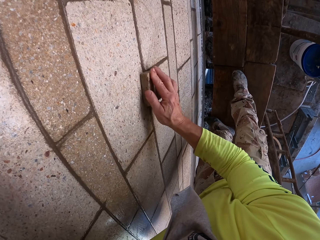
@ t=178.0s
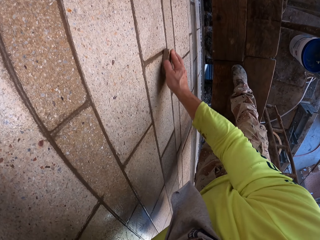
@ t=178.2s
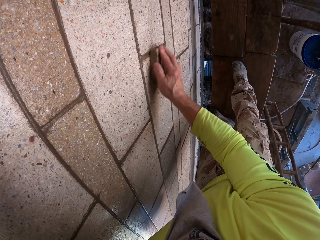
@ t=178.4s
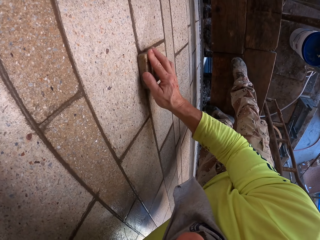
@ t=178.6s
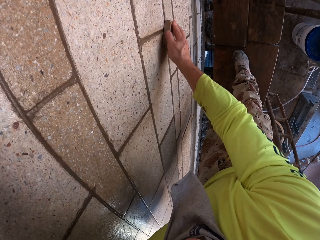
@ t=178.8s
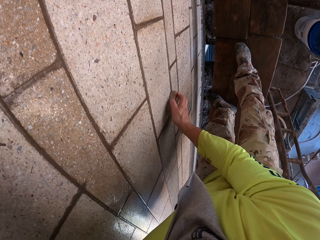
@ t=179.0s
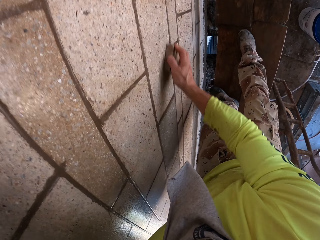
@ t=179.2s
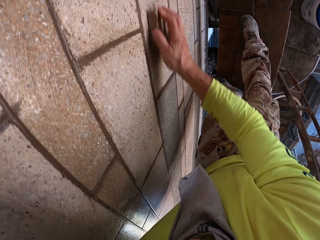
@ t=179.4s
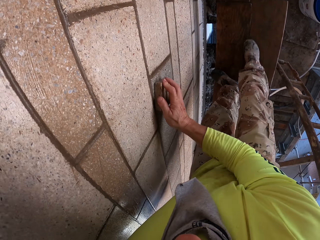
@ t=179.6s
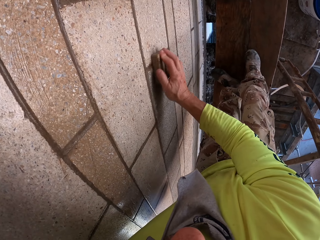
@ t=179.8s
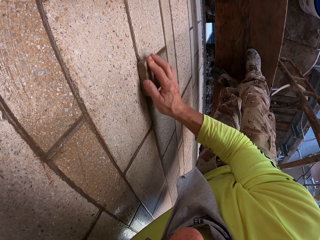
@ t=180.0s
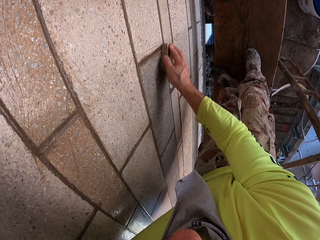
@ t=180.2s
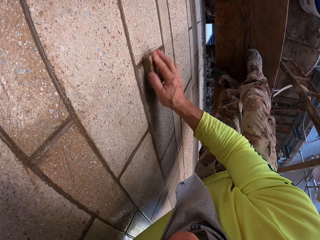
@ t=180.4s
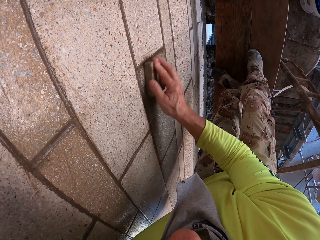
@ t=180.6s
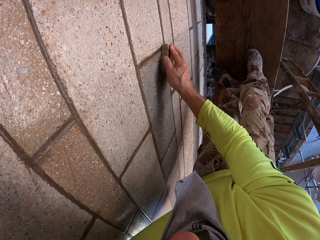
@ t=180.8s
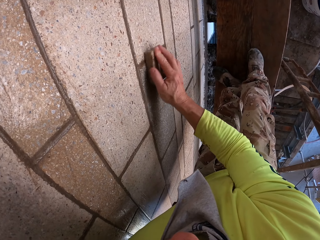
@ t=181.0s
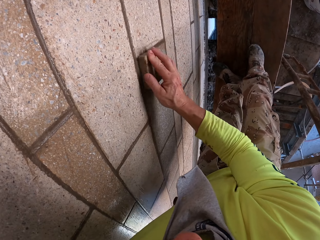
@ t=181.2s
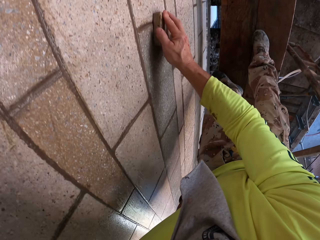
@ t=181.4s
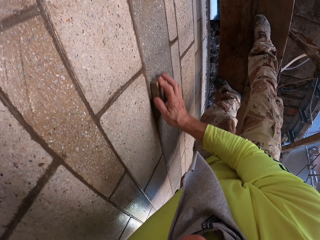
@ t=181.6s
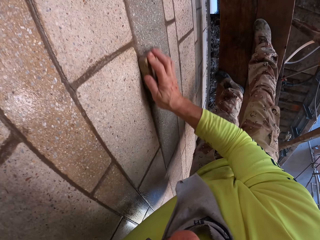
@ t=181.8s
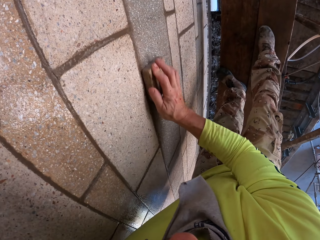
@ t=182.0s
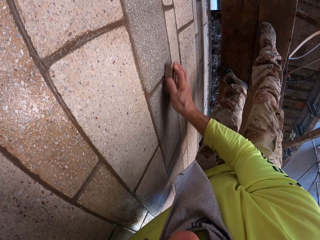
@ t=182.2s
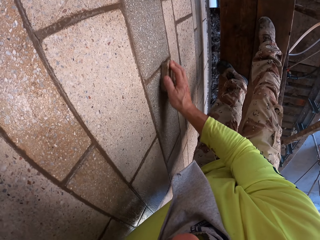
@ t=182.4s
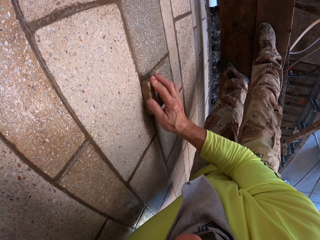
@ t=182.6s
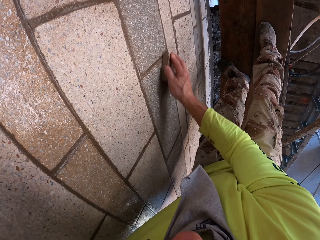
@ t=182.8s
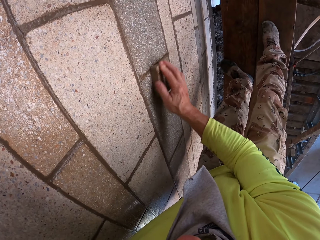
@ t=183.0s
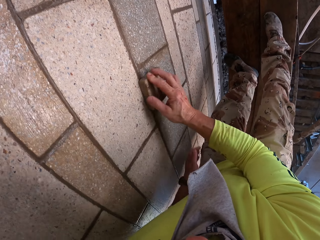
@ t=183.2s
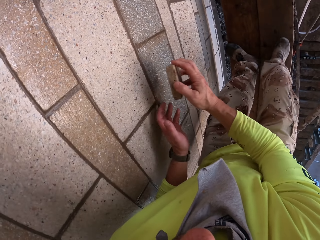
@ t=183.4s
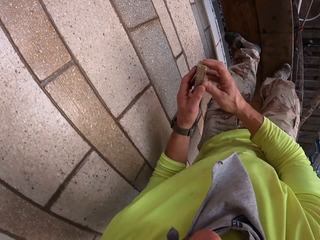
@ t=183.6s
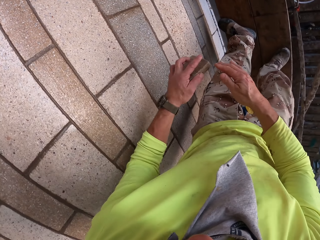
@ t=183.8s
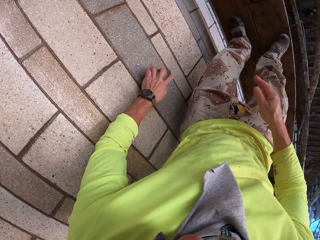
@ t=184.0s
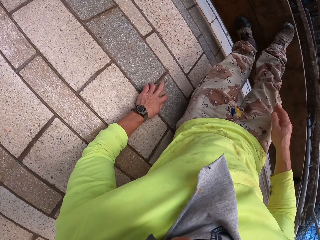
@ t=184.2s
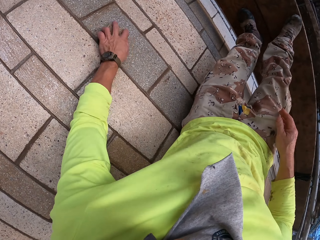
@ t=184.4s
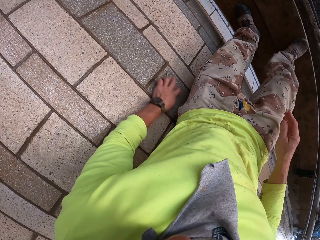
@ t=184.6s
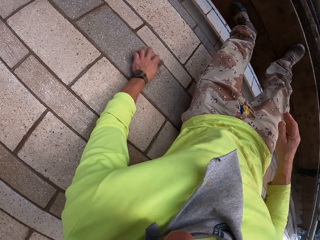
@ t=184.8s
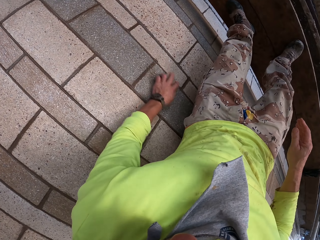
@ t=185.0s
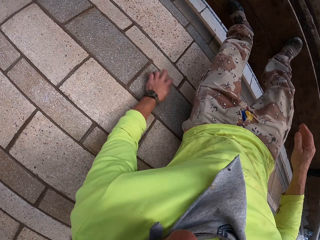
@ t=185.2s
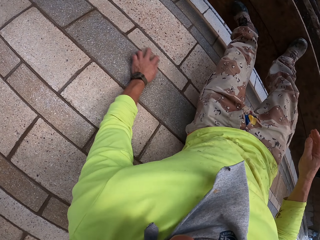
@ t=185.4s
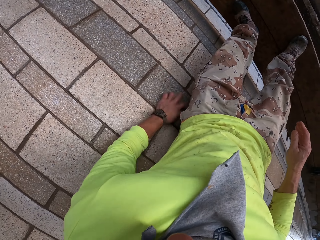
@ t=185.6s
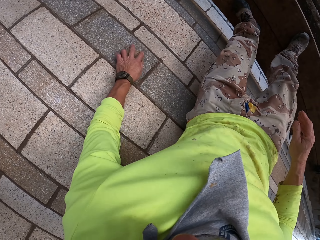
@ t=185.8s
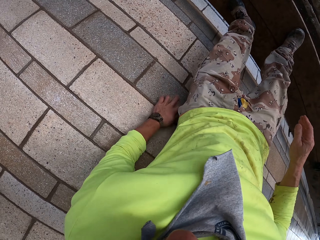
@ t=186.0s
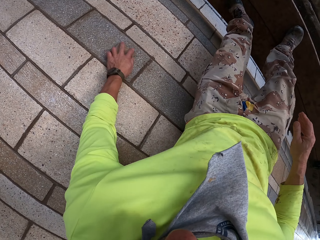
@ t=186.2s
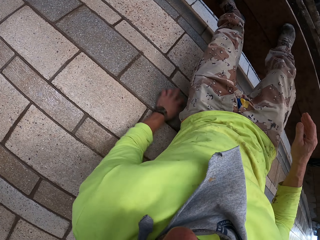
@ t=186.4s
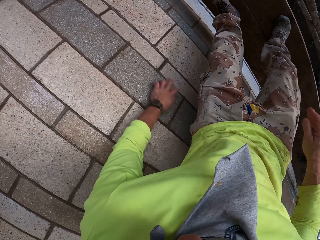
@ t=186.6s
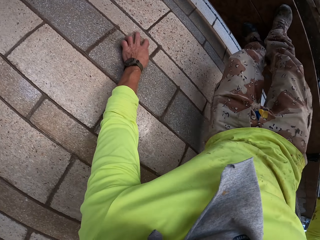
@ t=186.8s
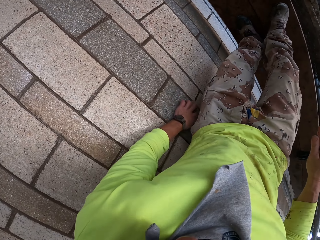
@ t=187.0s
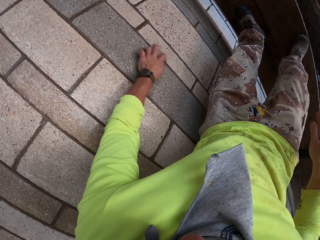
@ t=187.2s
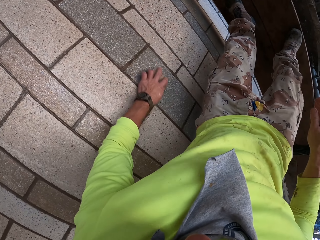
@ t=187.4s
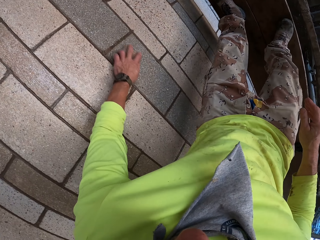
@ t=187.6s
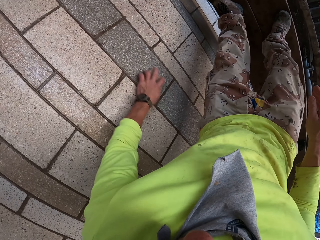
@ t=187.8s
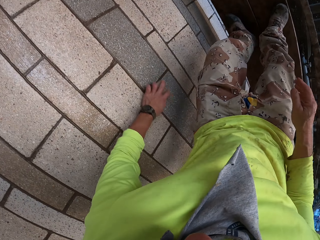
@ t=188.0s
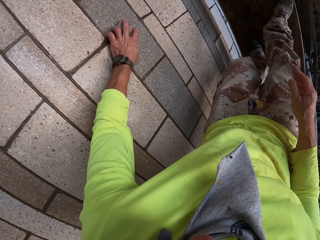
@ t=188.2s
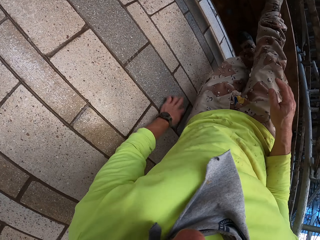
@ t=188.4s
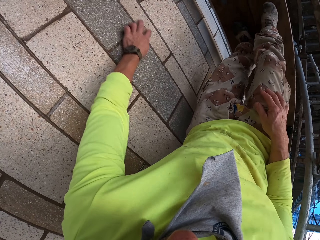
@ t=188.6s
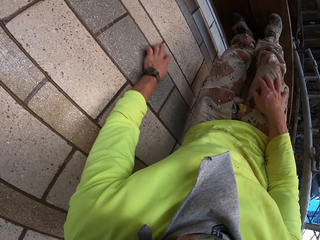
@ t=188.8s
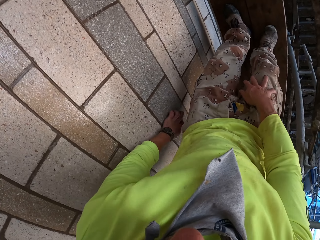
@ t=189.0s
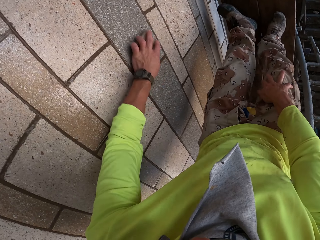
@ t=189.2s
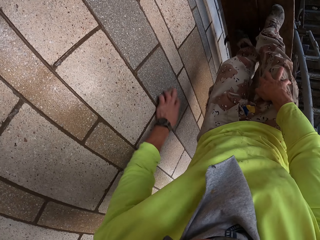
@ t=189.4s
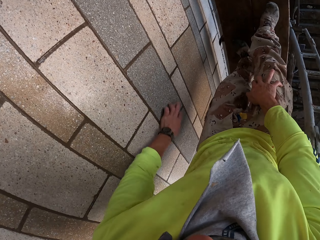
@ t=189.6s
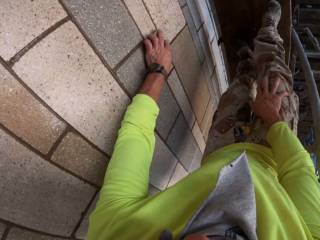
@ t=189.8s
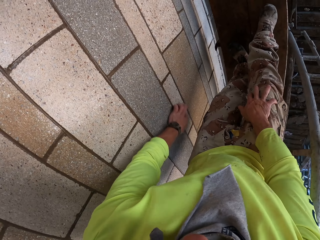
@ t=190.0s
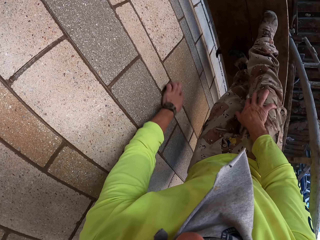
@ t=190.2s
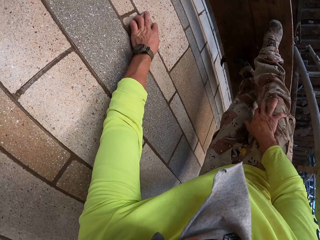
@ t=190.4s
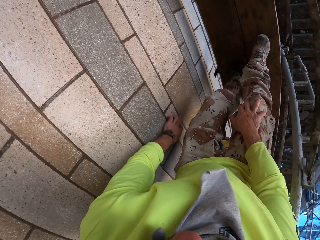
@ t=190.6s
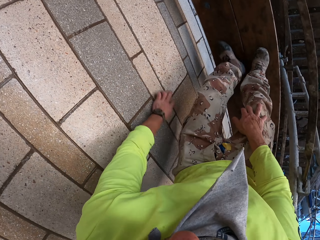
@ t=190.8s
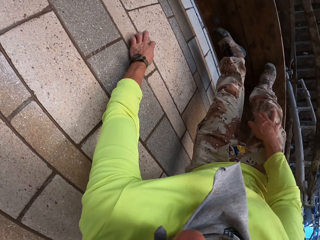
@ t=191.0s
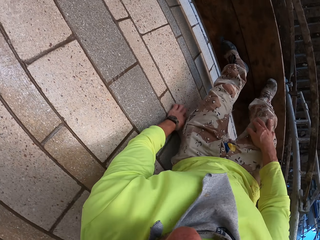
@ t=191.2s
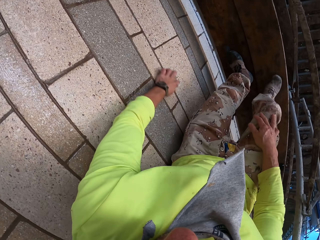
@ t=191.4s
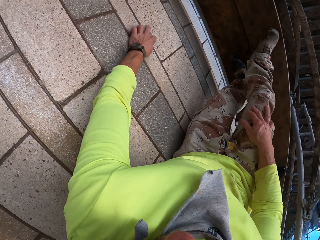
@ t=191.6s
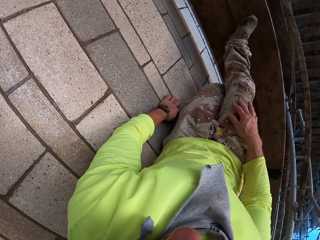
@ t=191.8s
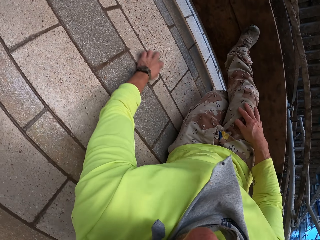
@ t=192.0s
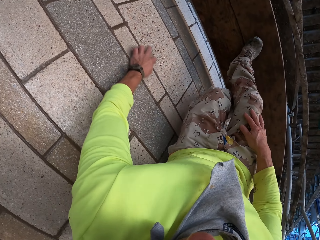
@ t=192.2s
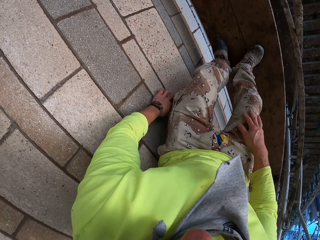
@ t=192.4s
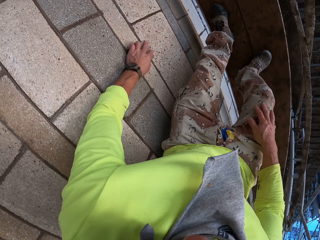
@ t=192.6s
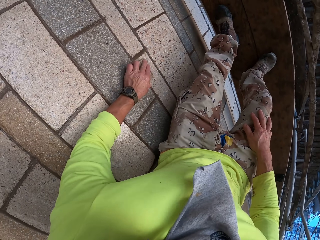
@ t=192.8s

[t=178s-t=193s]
The camera wearer takes a scrubber from the right hand. He puts the scrubber on the left hand. He scrubs a wall with the scrubber. He places his right hand on his thigh and scrubs the wall with the scrubber.

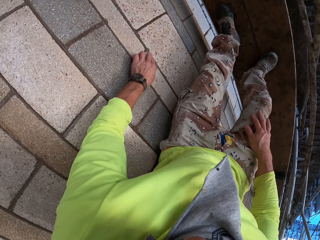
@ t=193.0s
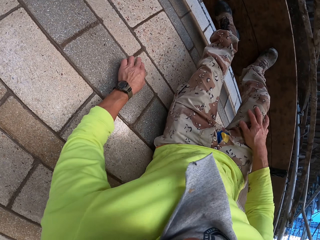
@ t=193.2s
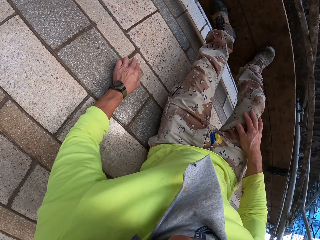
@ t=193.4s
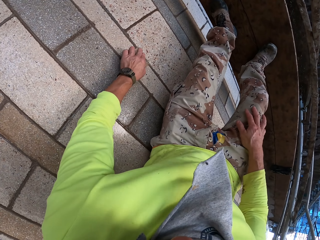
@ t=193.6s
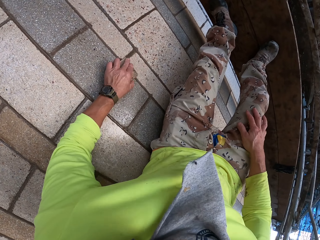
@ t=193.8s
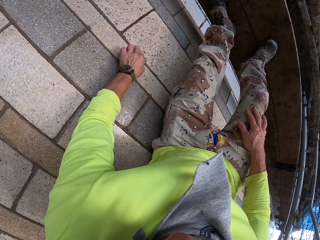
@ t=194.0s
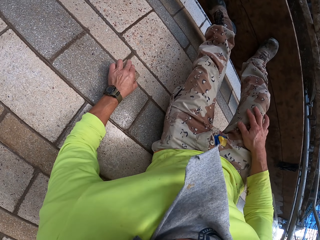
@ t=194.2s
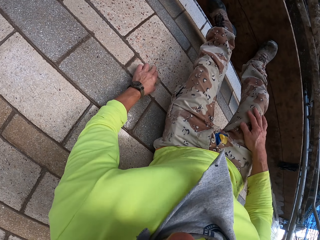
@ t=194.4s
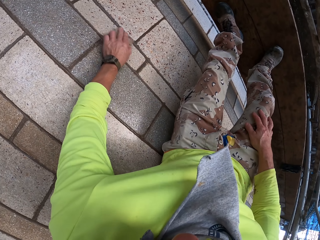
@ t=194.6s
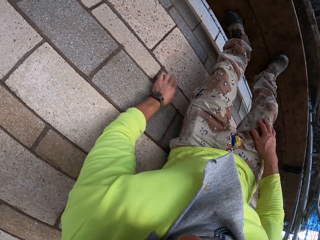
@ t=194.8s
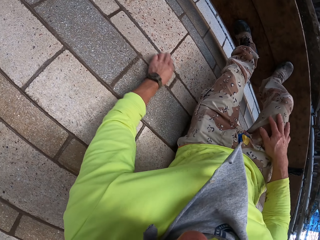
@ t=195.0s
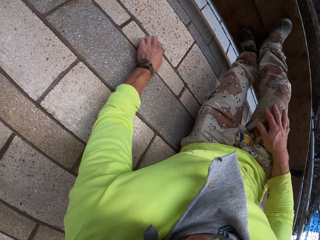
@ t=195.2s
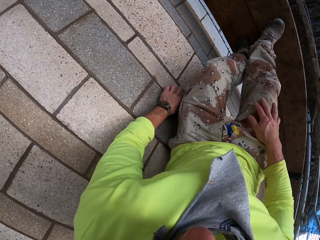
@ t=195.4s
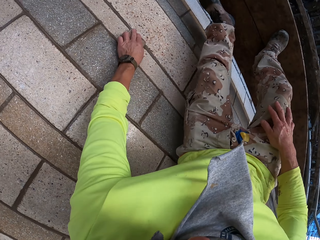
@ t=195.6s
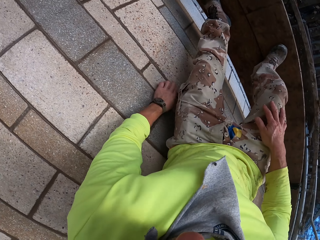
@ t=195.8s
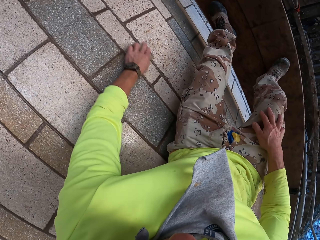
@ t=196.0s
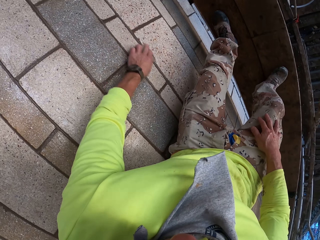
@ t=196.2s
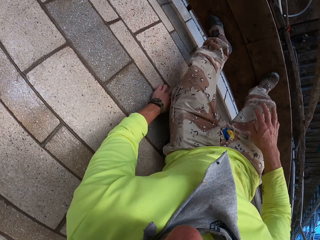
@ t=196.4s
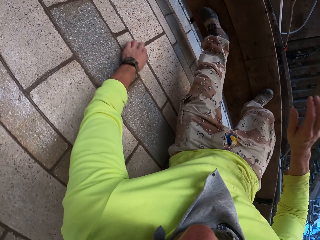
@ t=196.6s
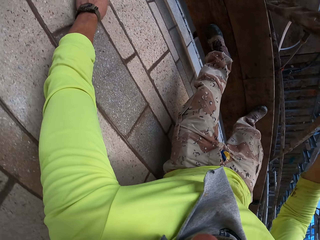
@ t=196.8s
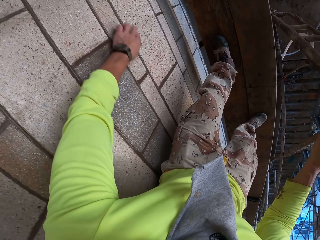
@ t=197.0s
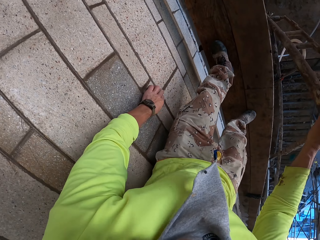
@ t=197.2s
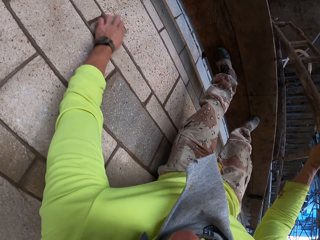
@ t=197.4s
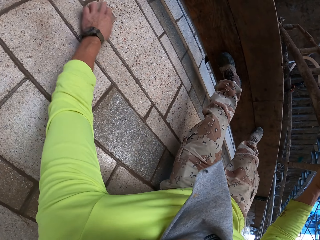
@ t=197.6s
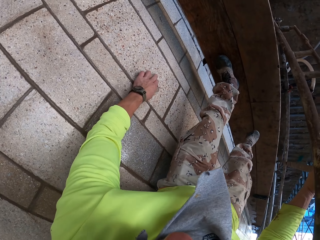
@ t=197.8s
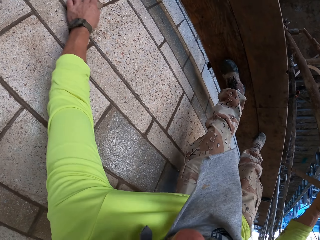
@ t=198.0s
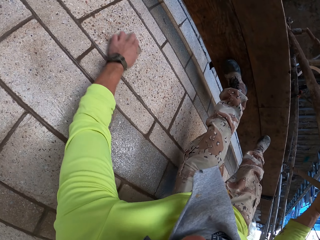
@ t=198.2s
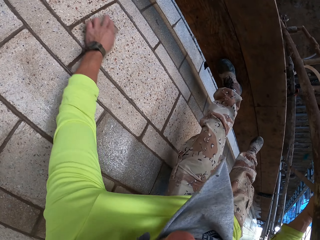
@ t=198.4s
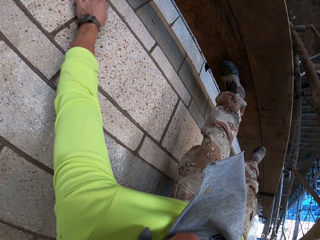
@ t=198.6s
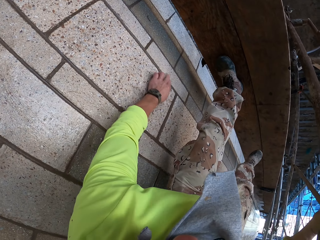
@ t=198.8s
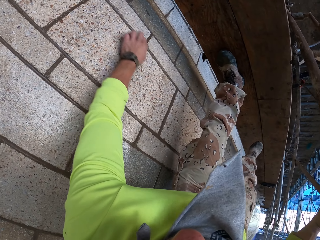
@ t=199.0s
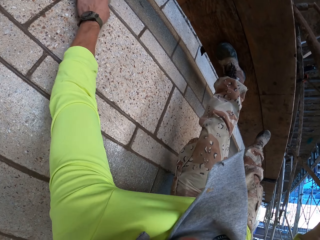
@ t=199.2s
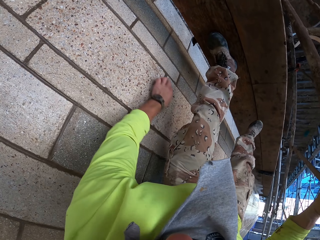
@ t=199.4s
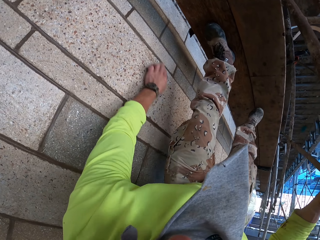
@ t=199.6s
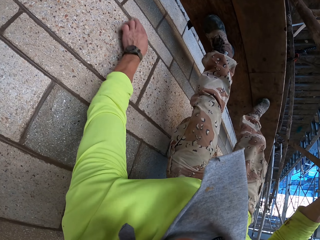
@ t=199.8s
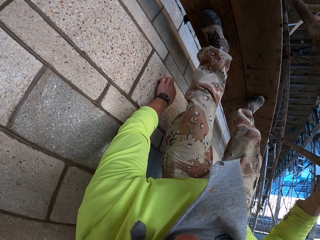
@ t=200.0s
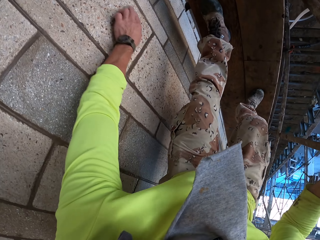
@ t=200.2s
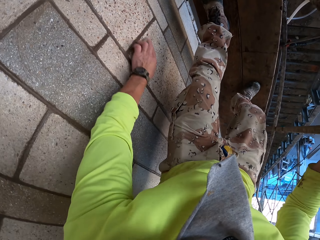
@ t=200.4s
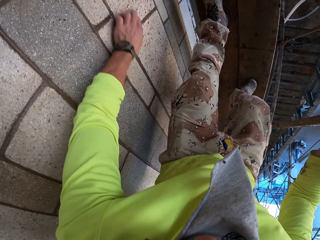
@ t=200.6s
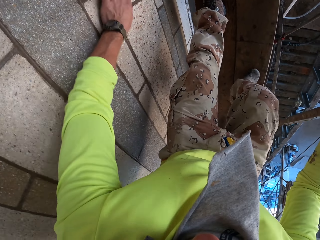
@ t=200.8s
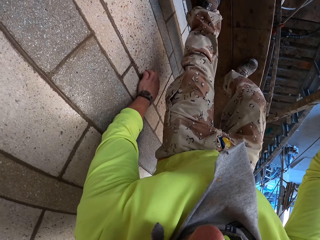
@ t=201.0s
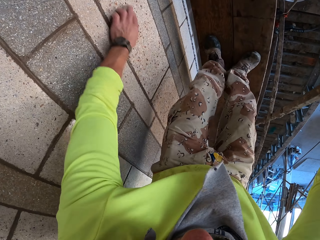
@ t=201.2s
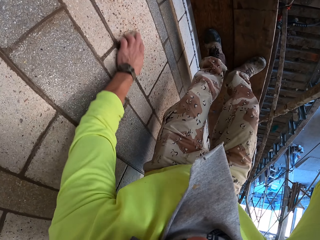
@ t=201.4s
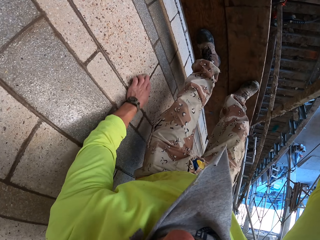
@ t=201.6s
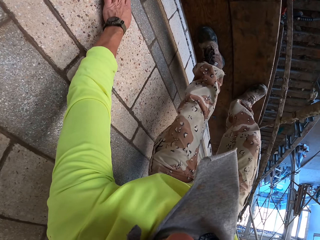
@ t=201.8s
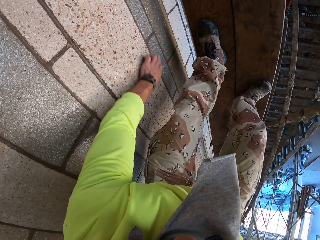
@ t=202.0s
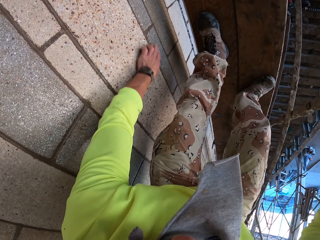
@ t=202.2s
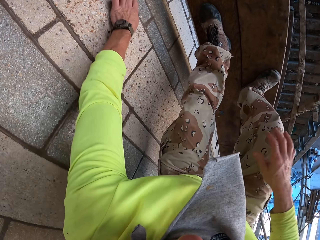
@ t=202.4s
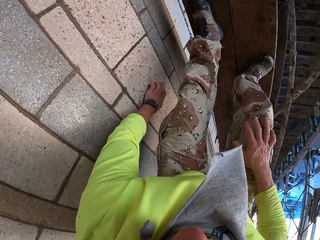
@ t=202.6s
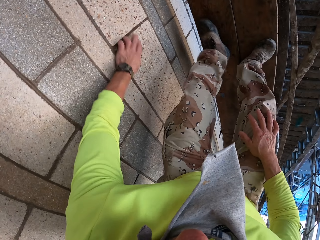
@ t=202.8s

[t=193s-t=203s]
The camera wearer holds a metal rod with the right hand. He scrubs a wall with a scrubber. He holds a metal stand. He scrubs the wall with the scrubber. He places his right hand on his thigh.
